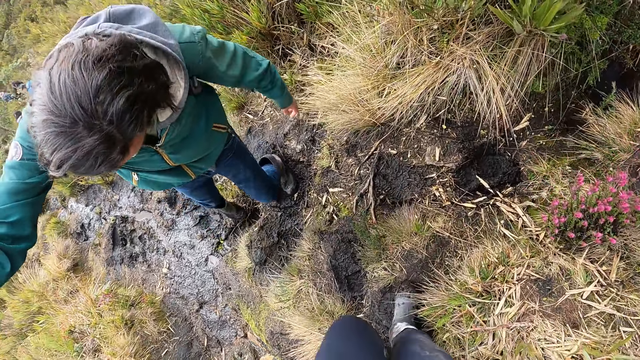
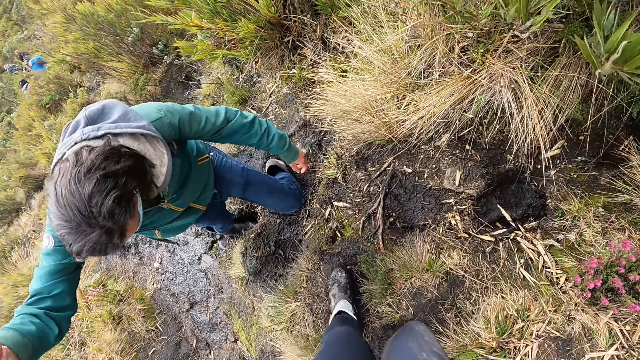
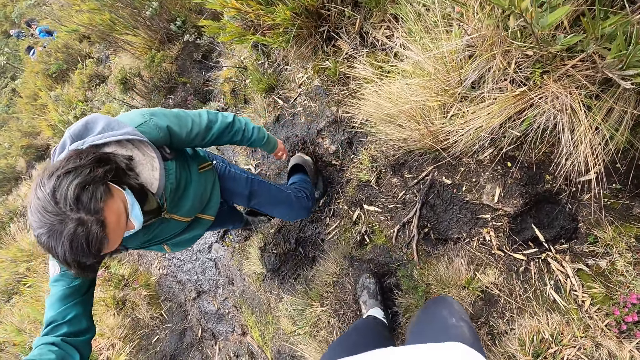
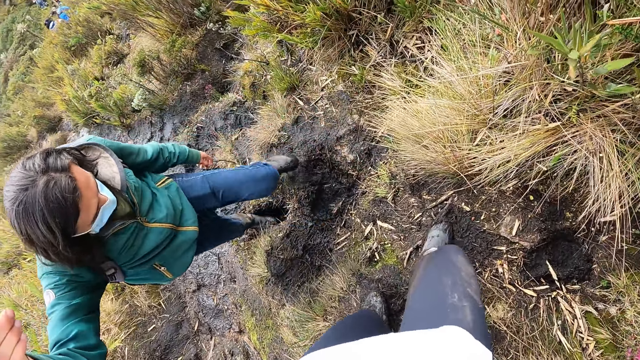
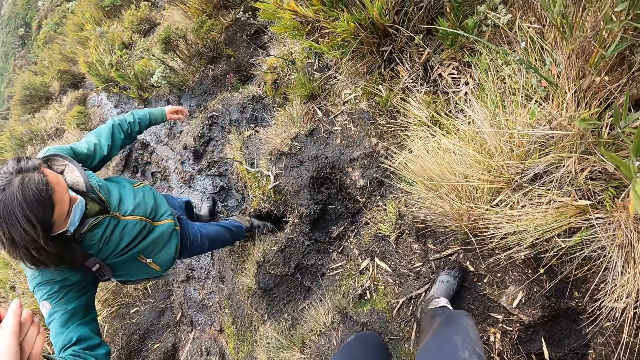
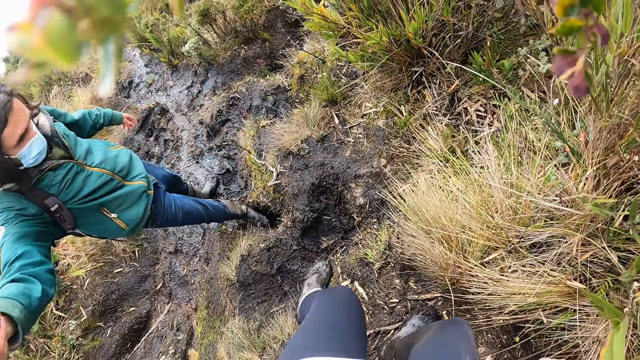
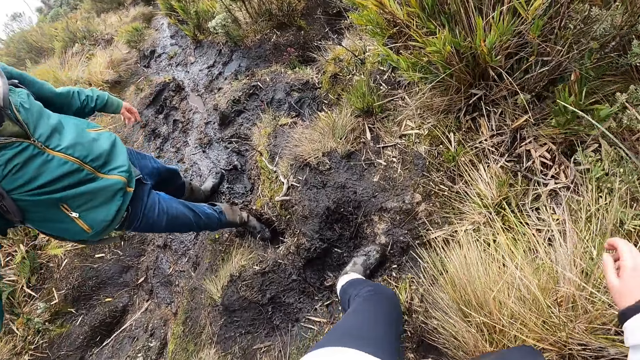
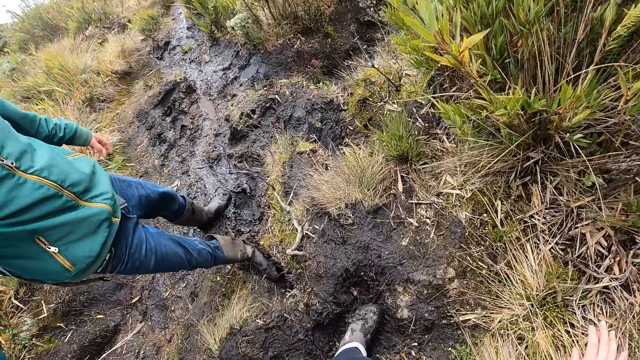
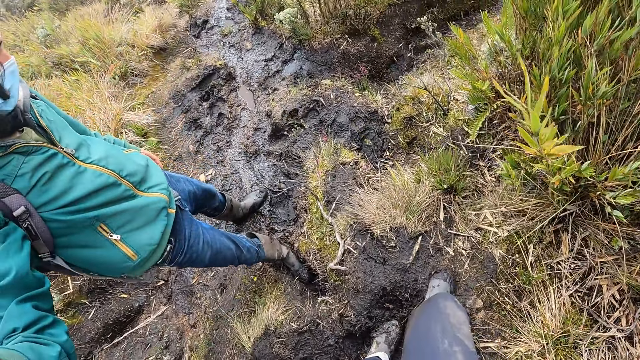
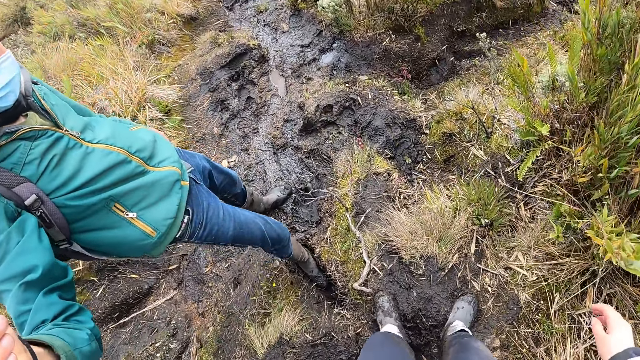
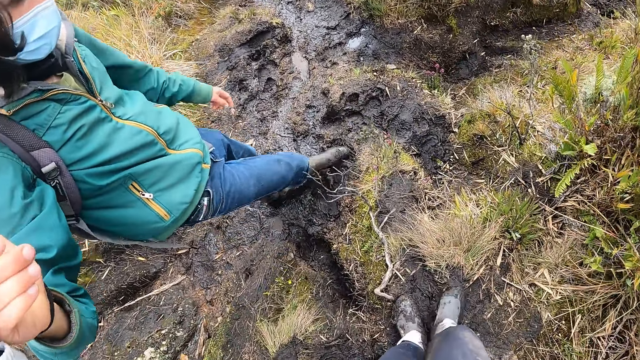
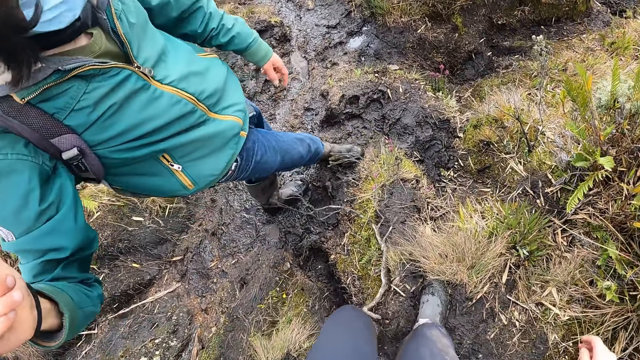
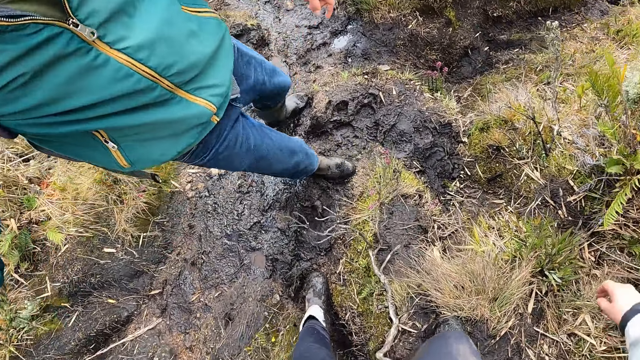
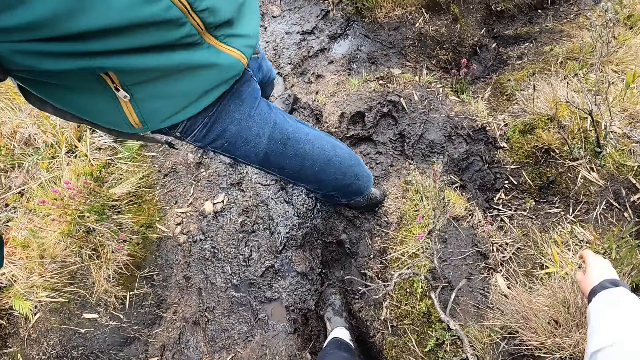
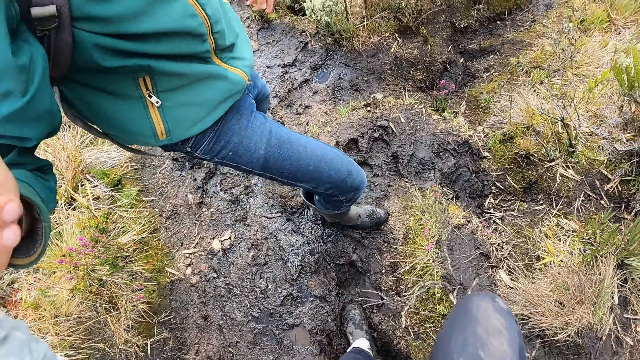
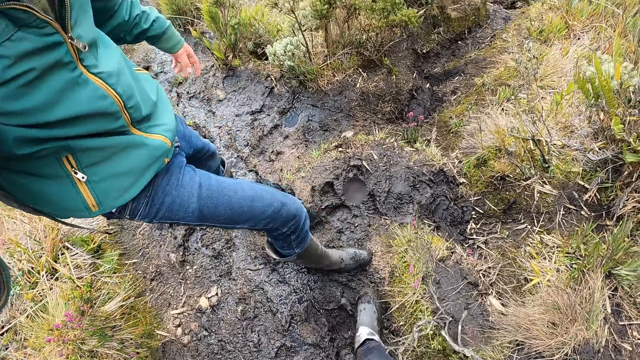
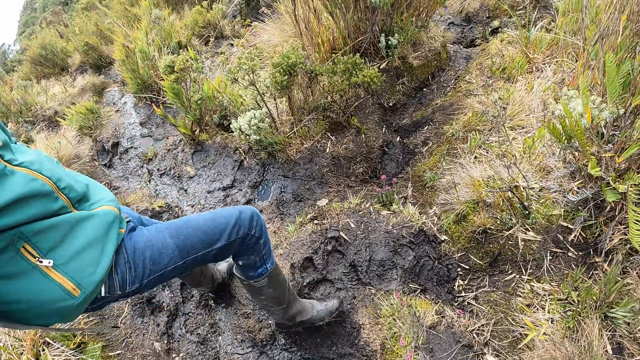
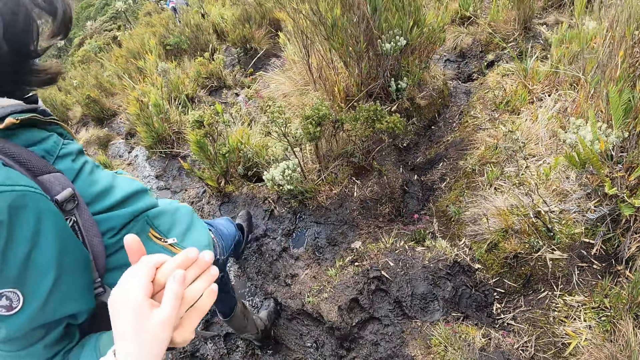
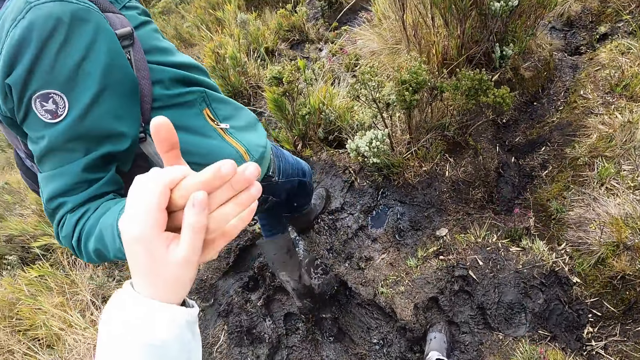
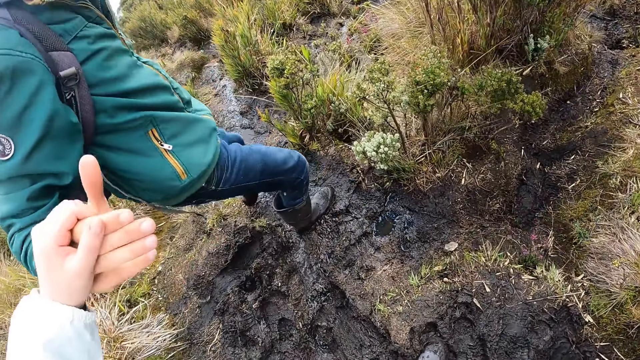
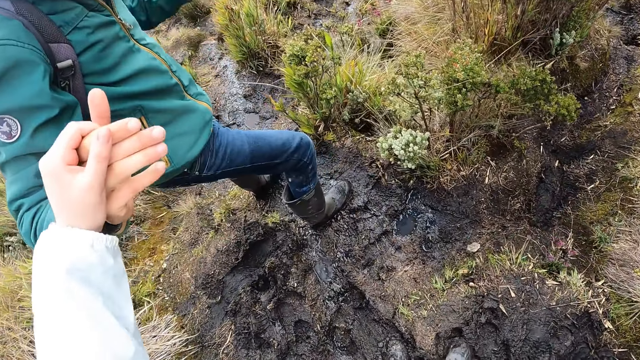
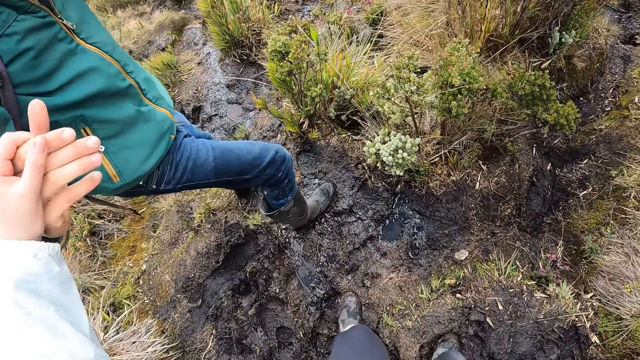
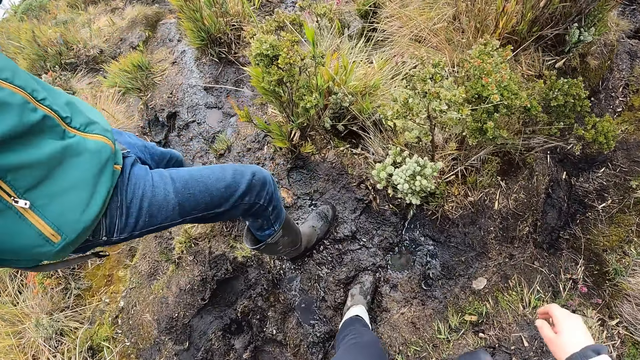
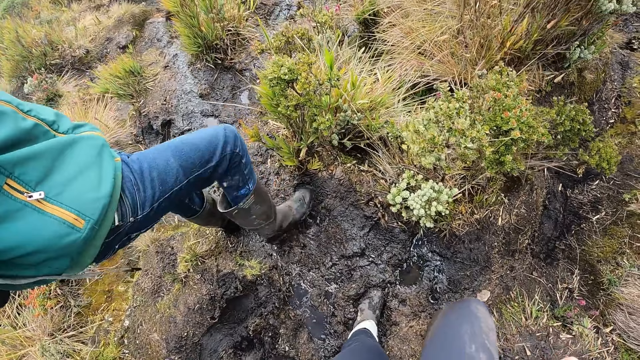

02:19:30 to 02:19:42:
A man guides the camera wearer.

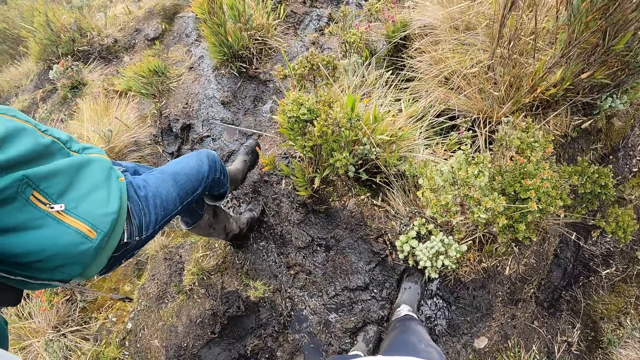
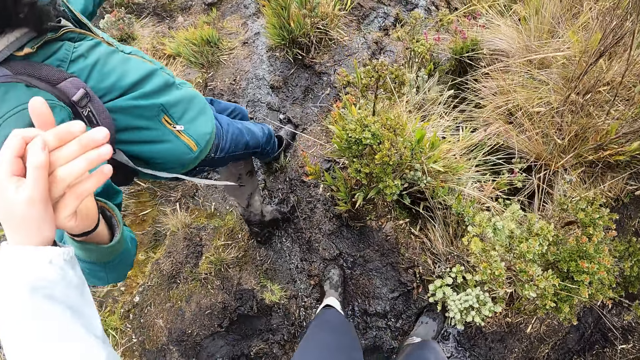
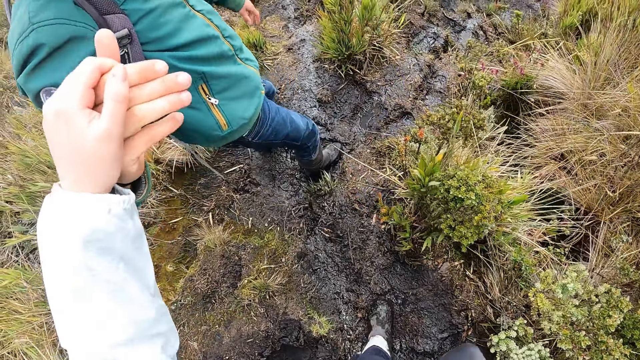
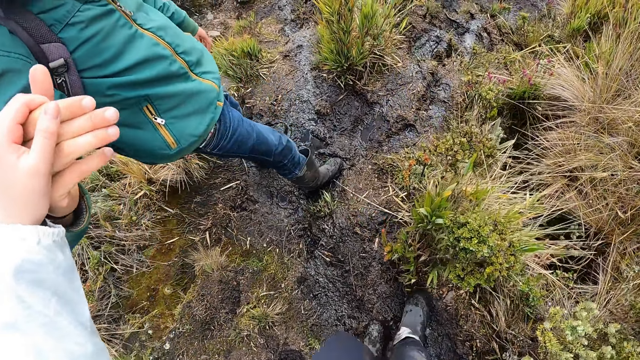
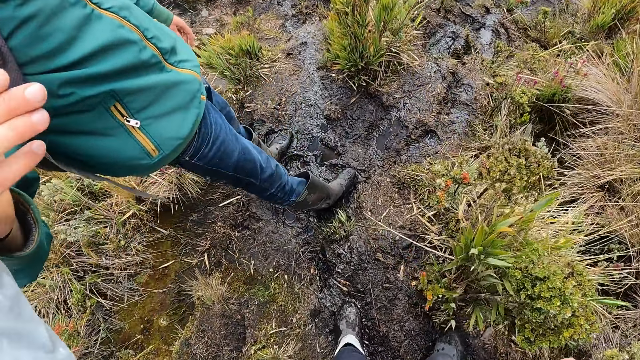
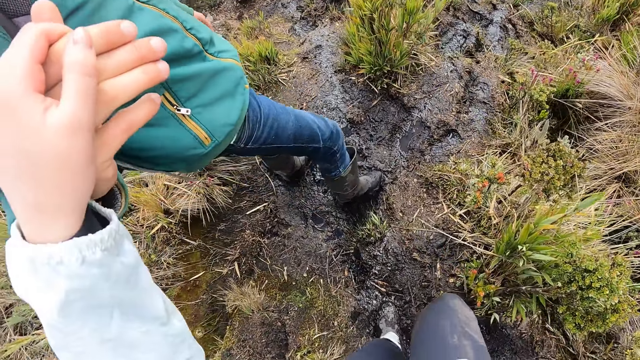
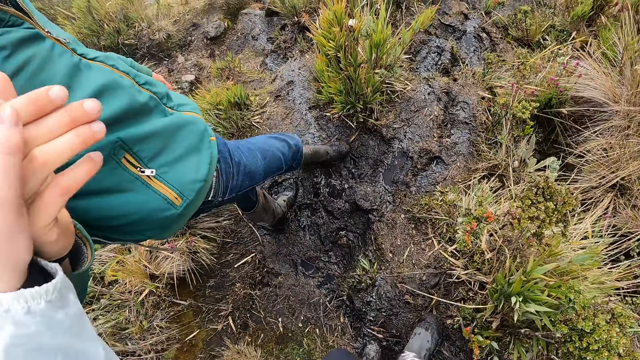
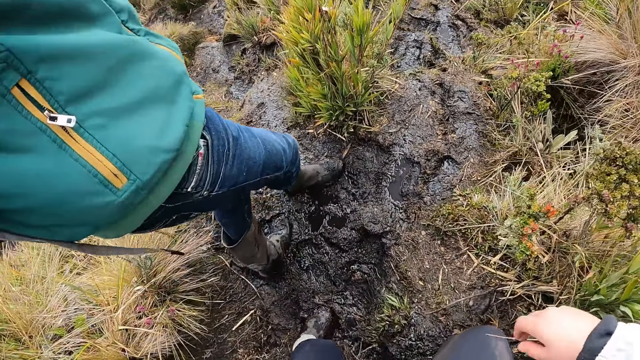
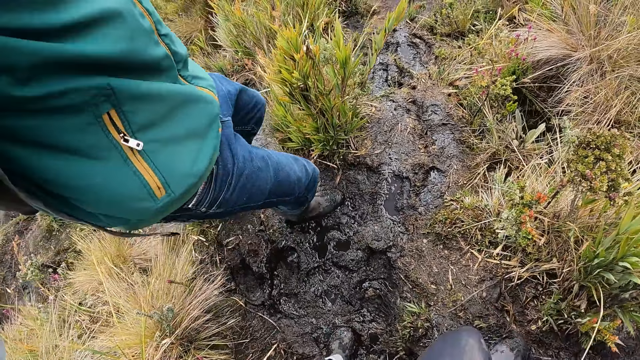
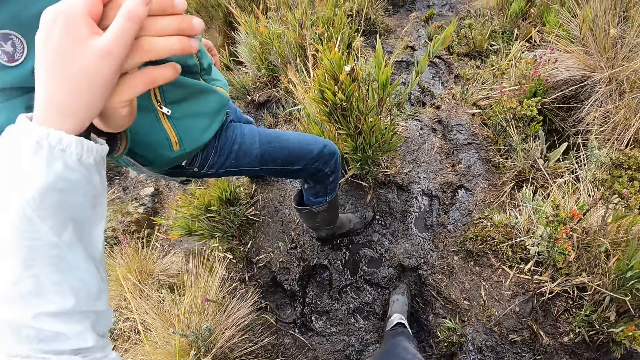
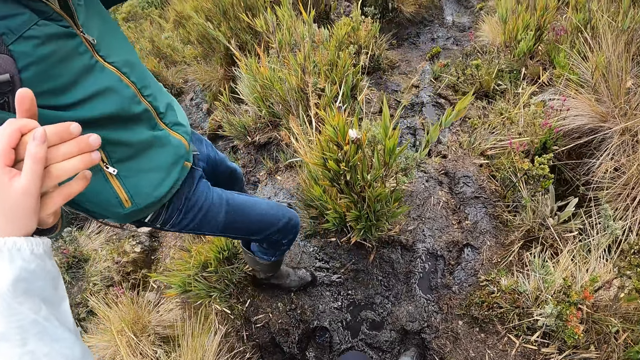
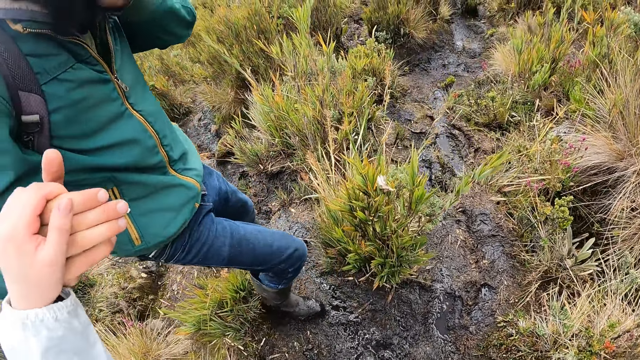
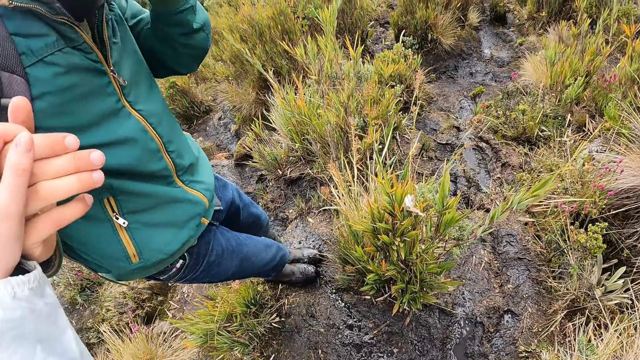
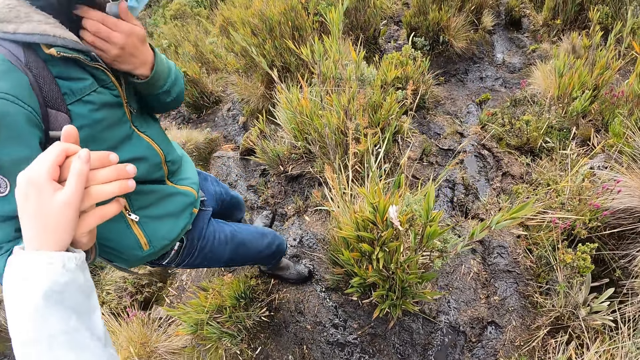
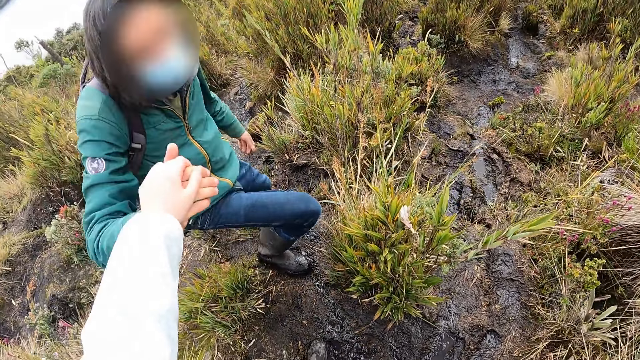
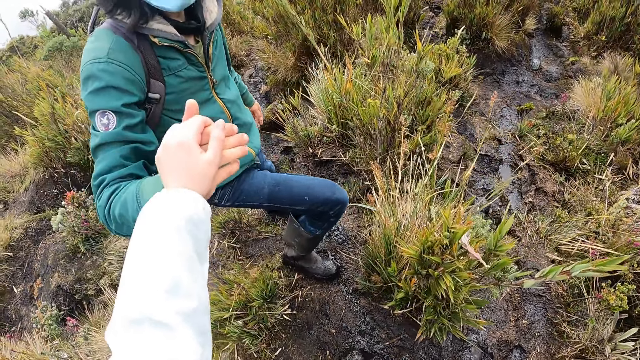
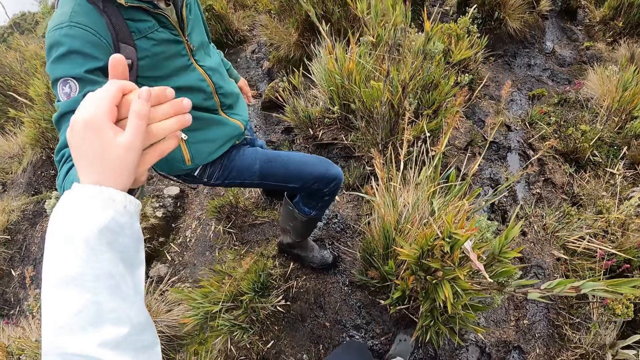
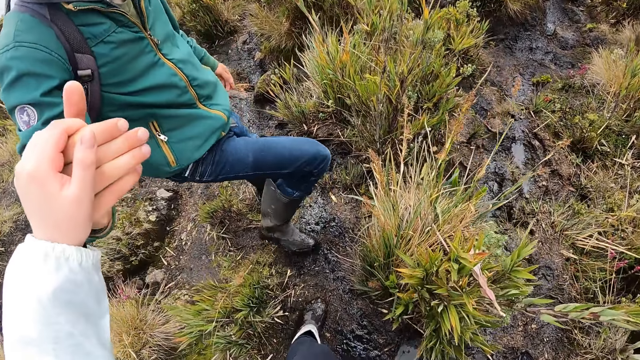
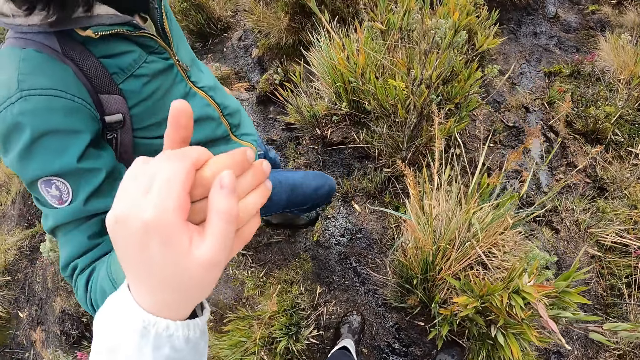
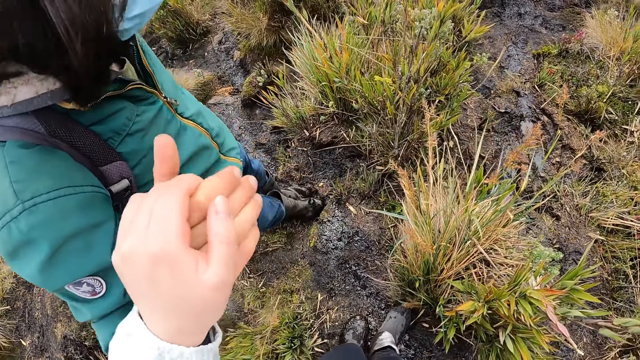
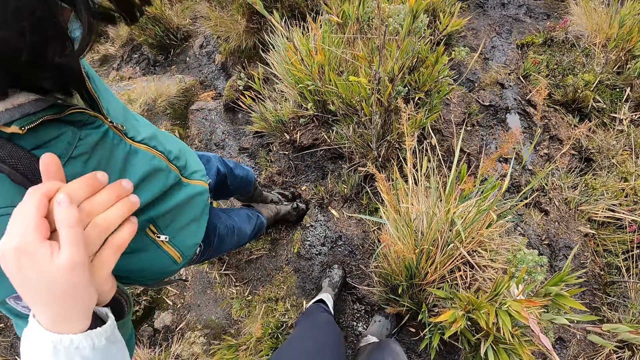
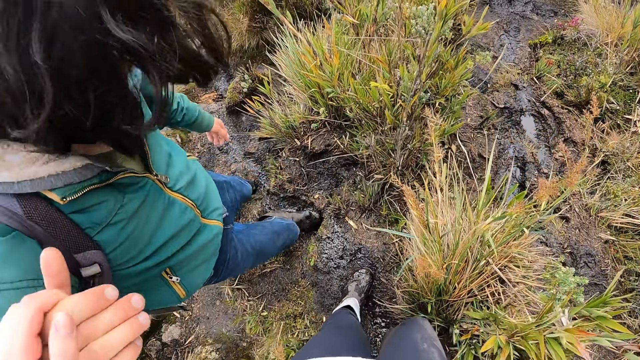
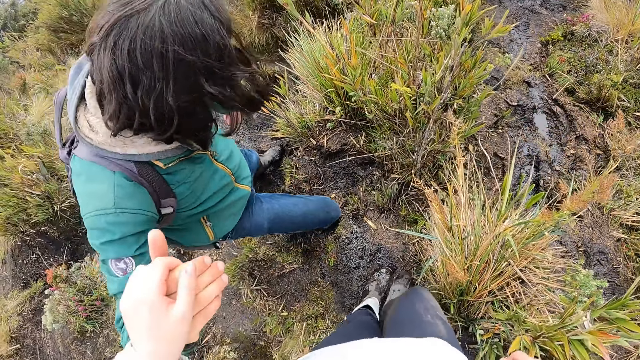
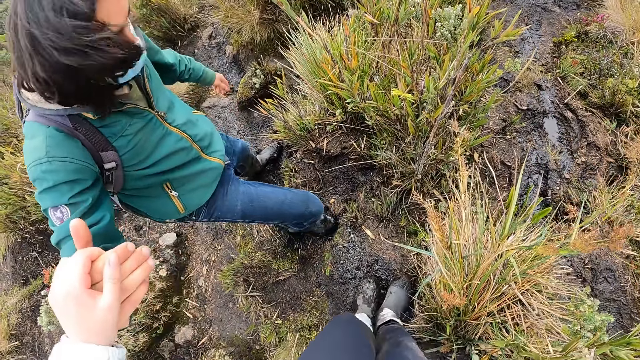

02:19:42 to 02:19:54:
The camera wearer interacts with the man.
